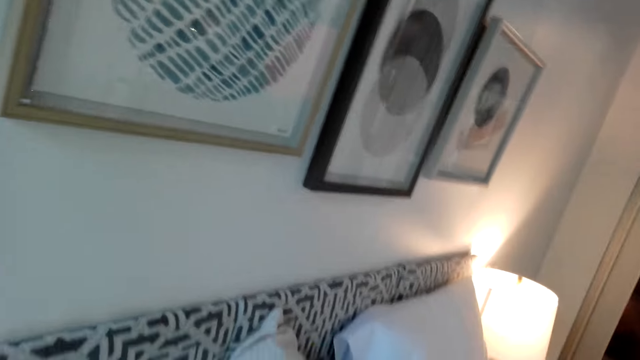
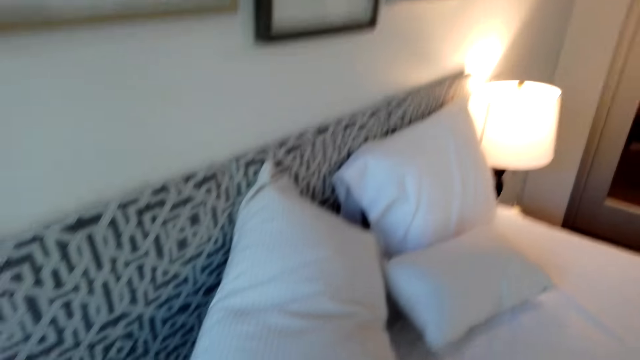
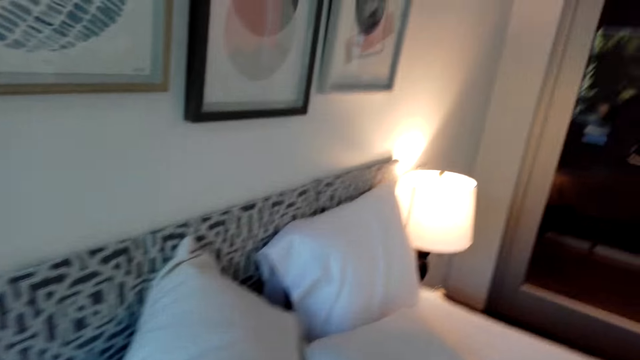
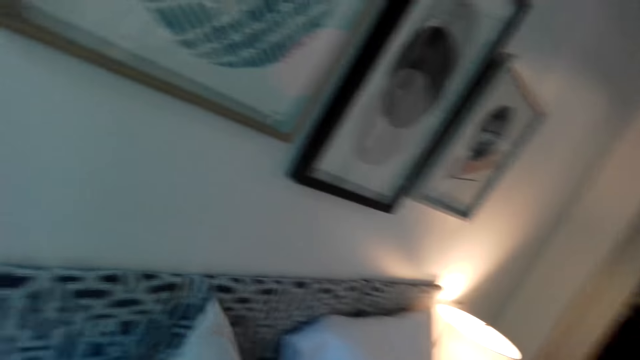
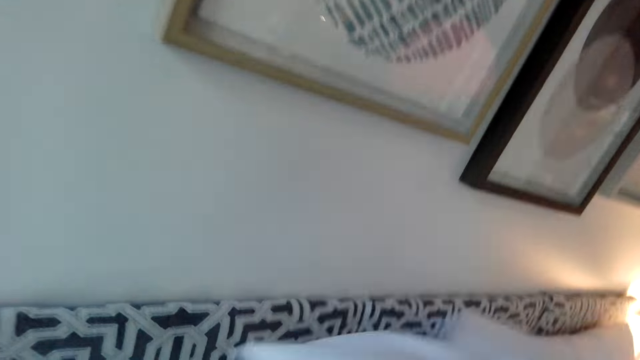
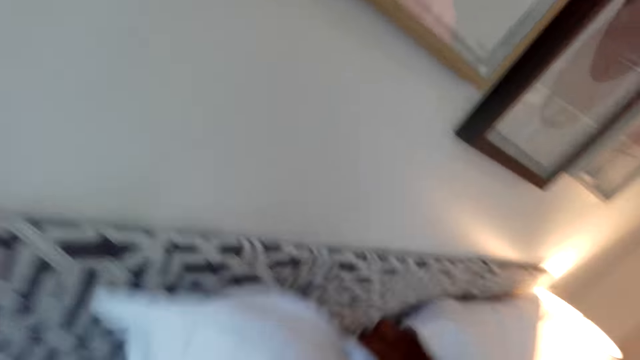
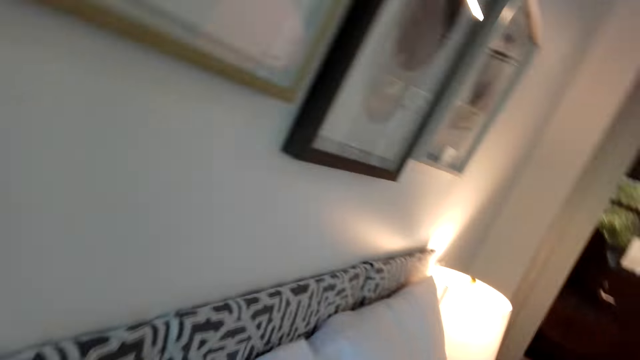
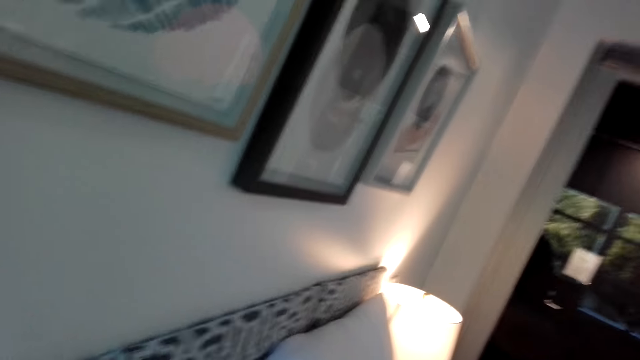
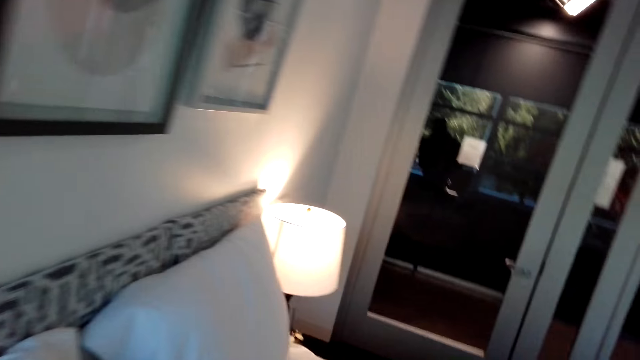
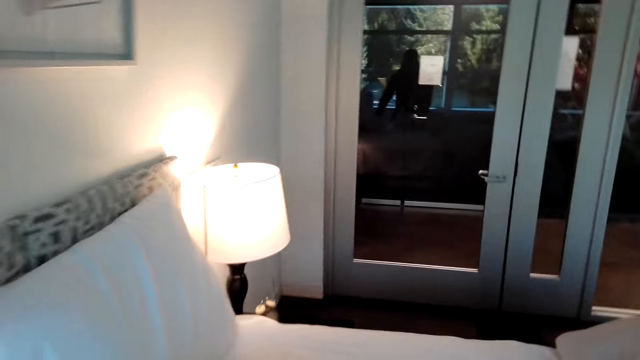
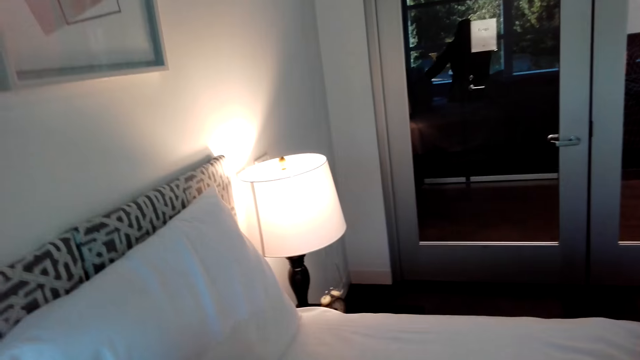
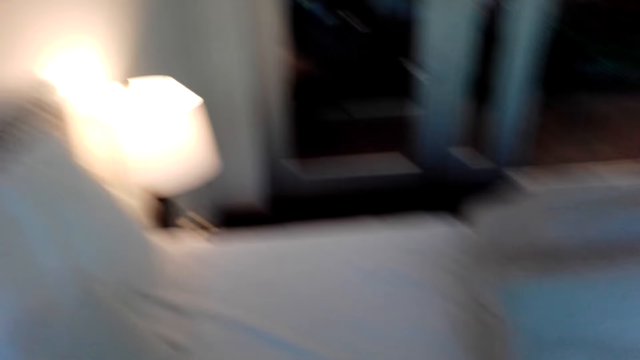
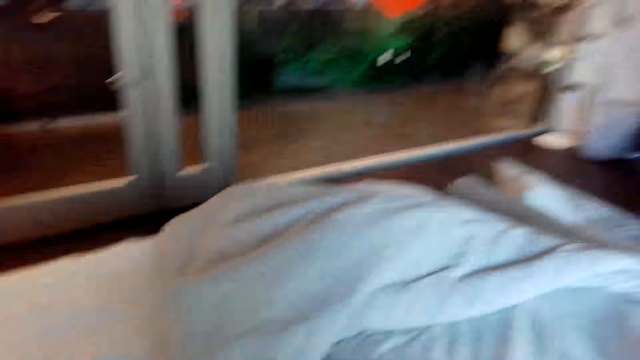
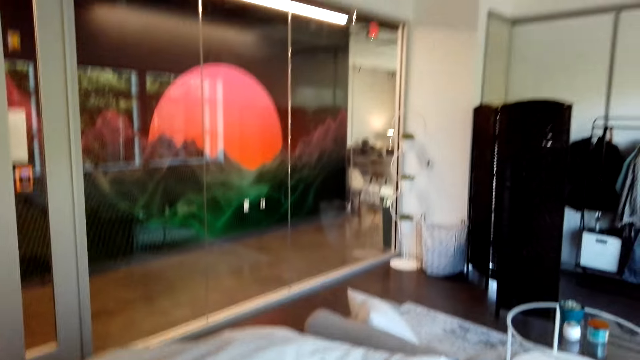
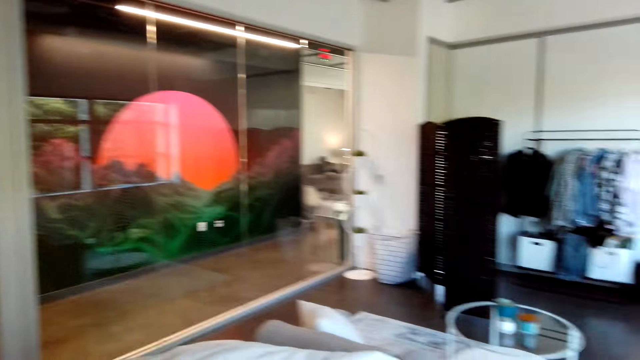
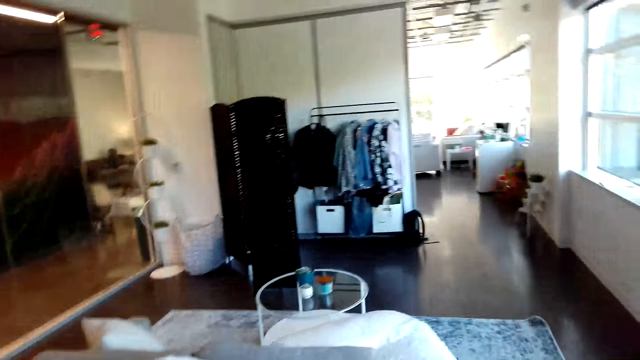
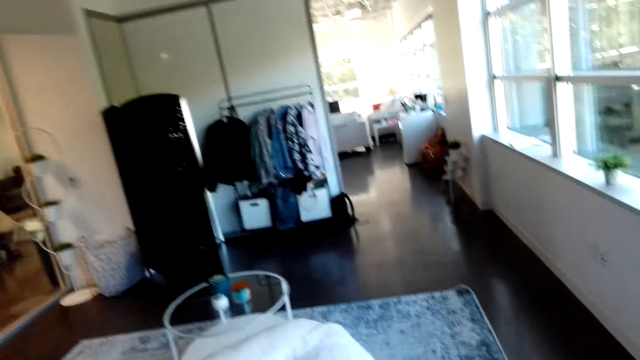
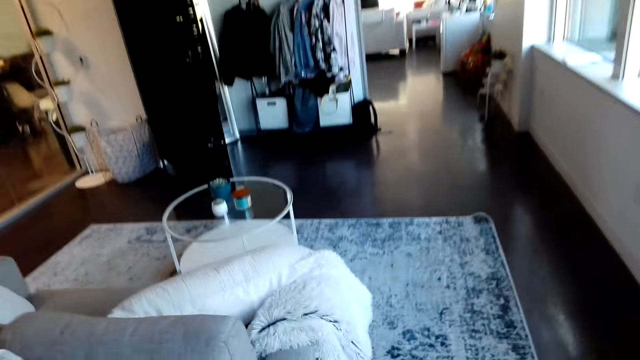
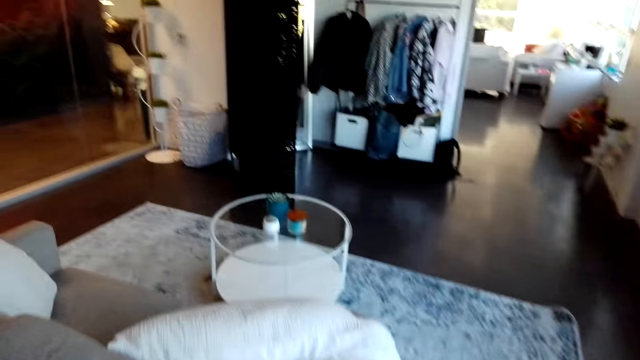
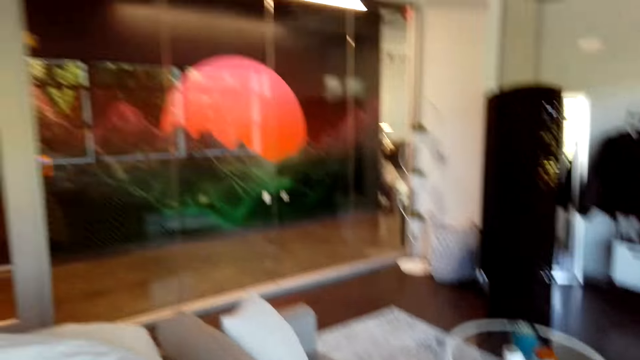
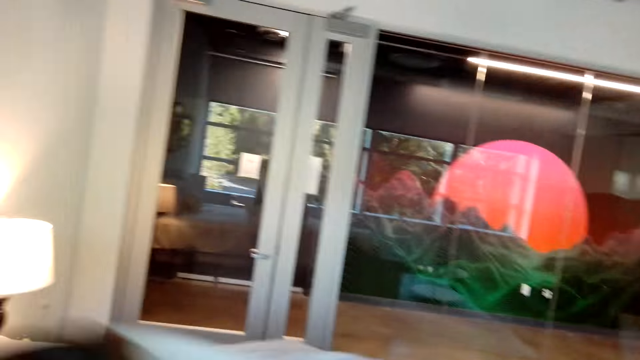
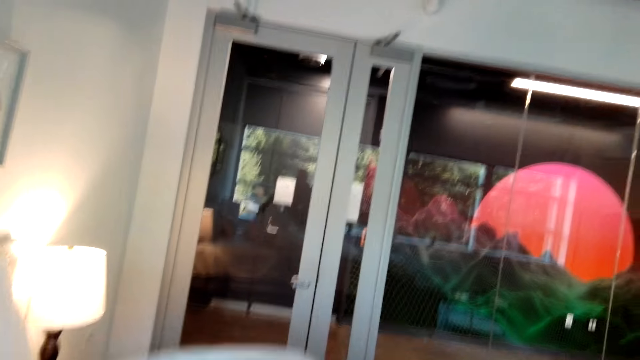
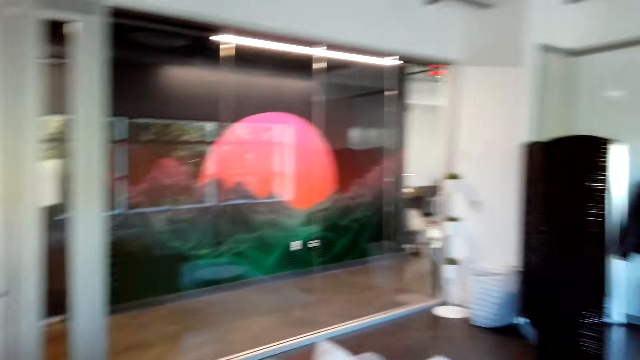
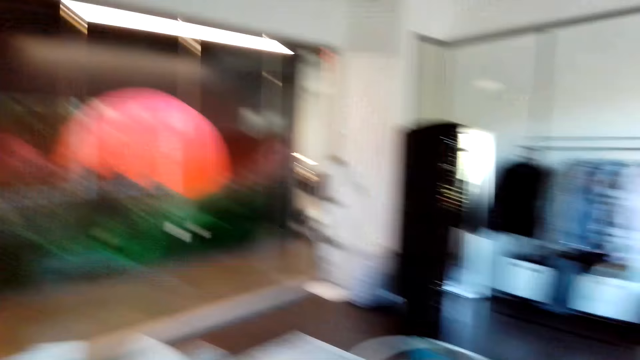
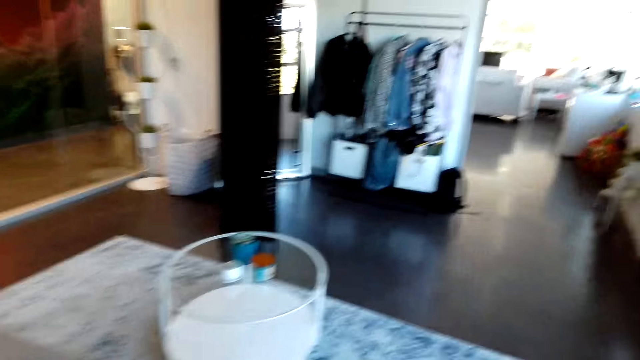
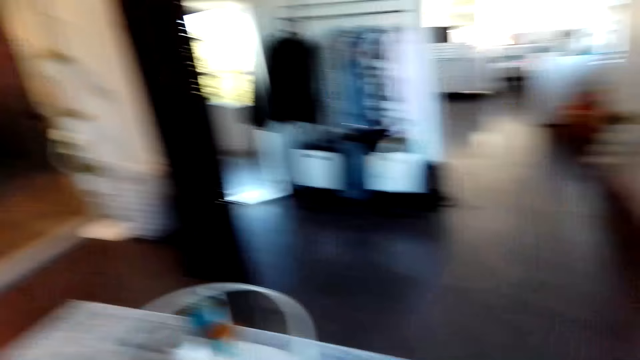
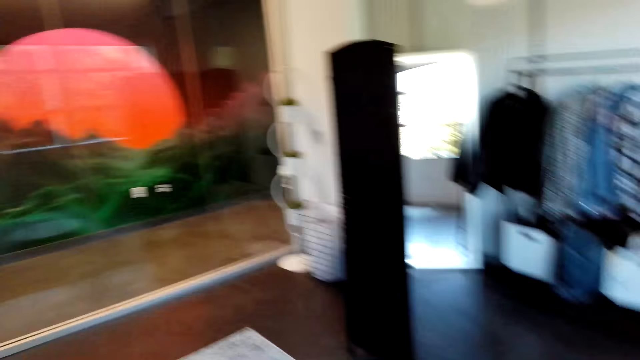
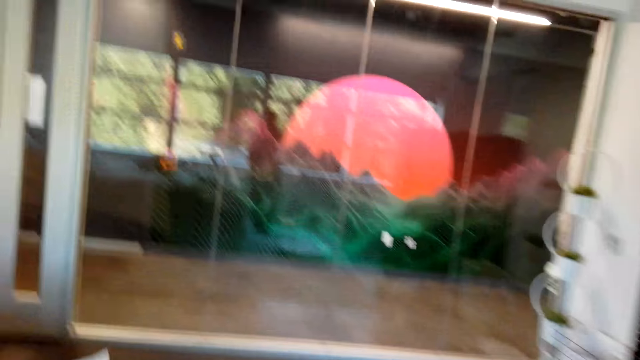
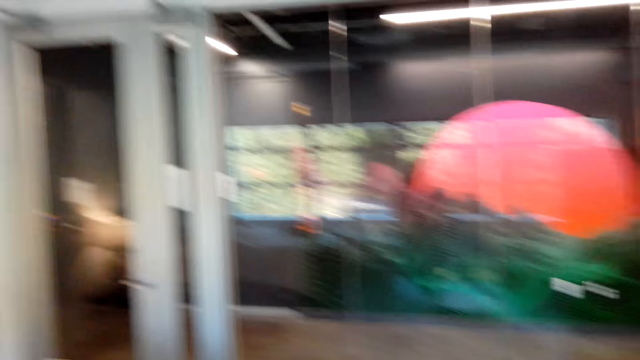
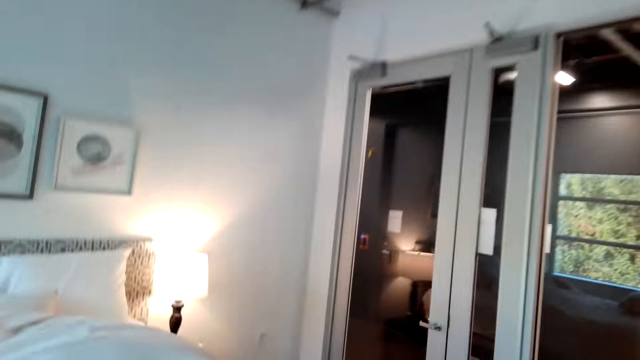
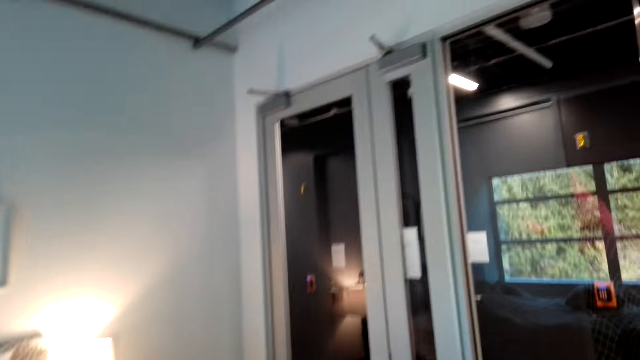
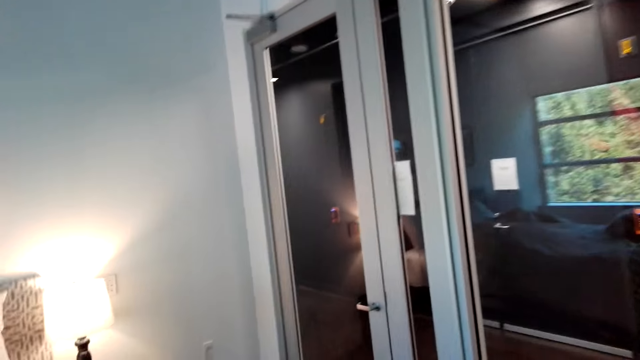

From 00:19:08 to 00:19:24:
The camera wearer puts down a pillow. They move the pillow on the bed. They make the bed.

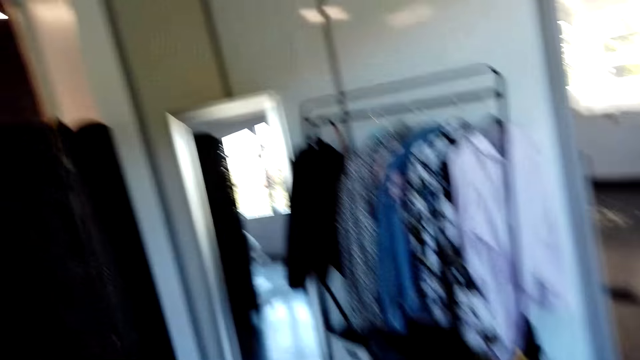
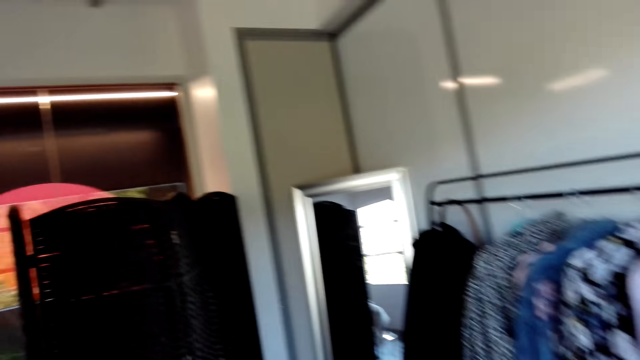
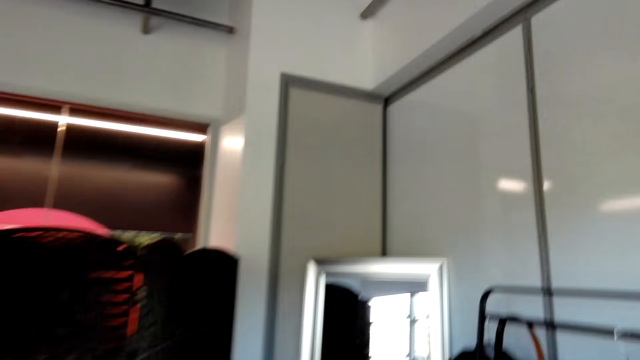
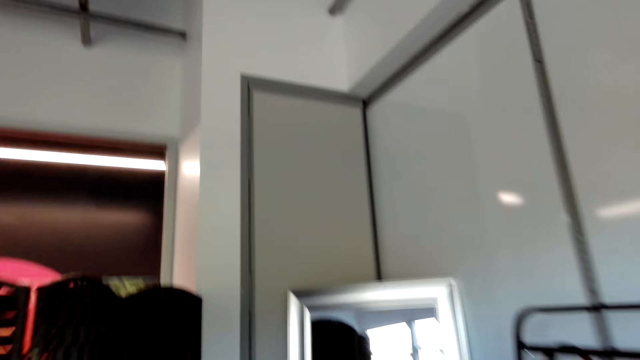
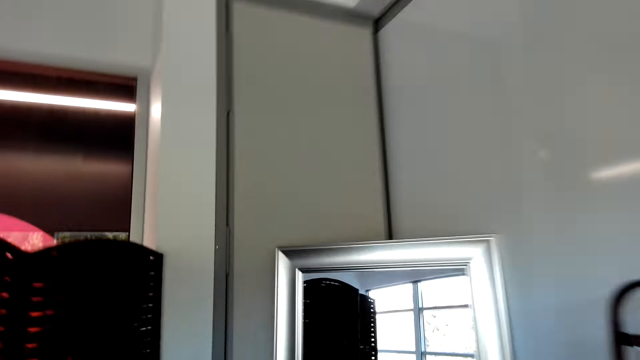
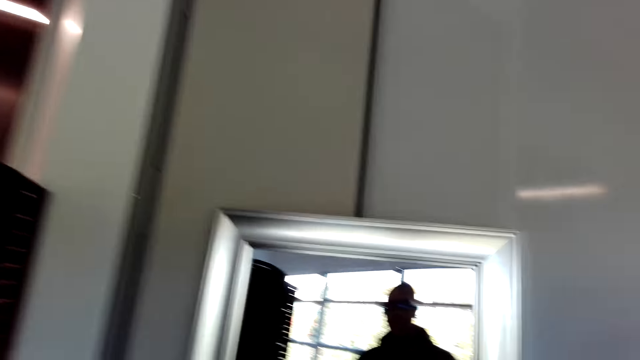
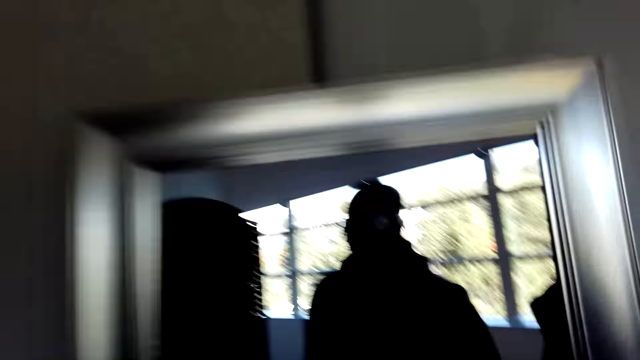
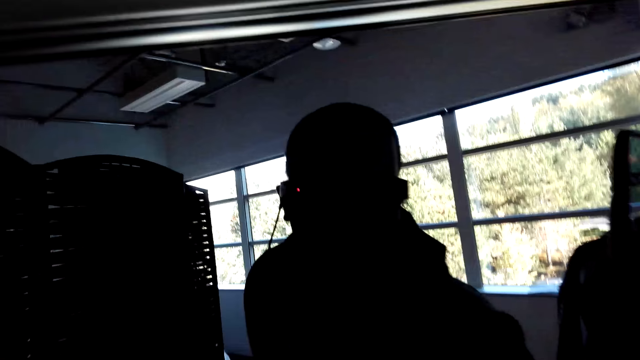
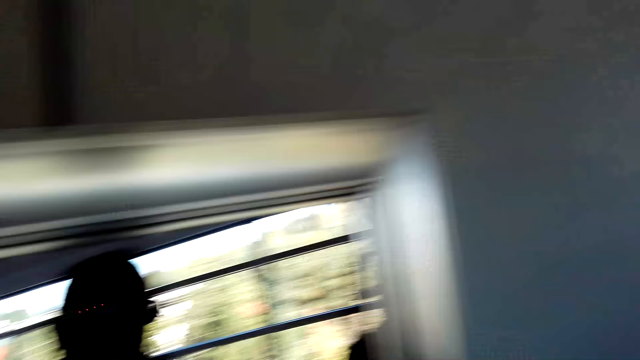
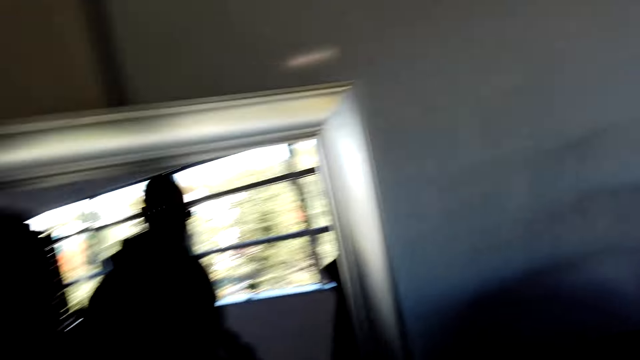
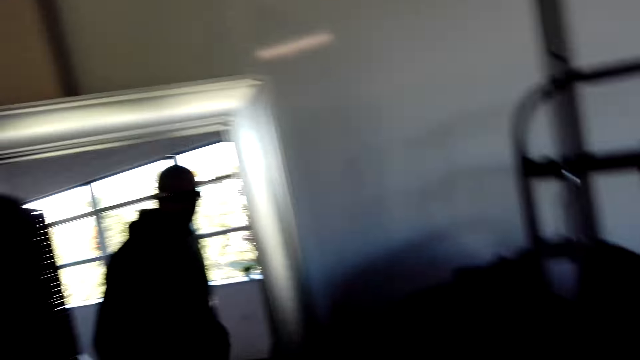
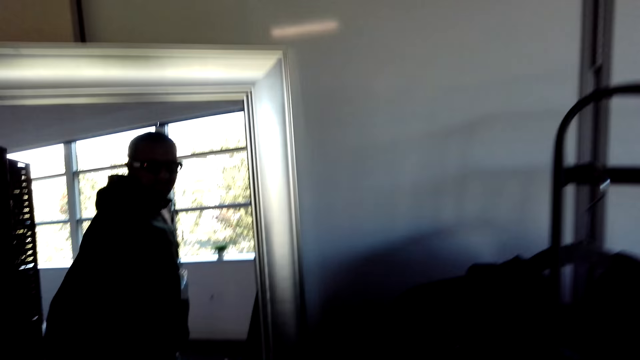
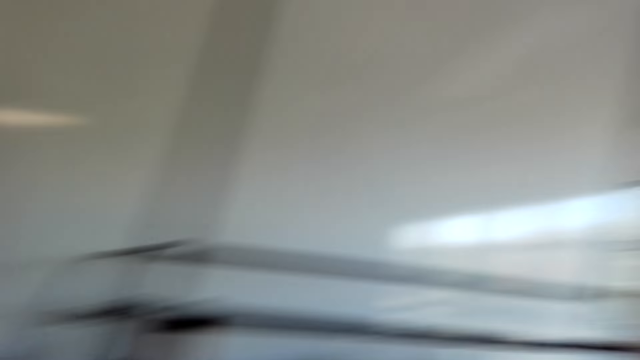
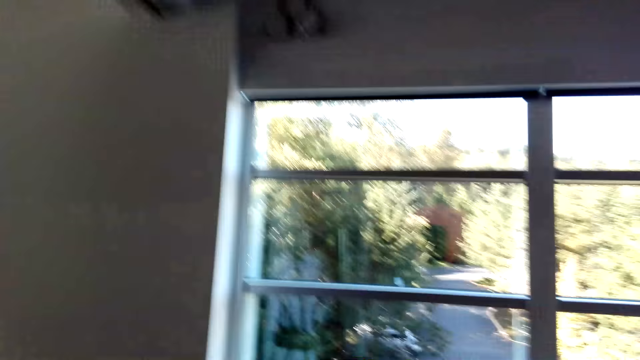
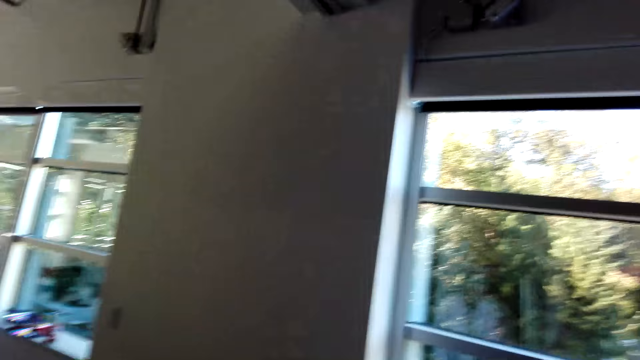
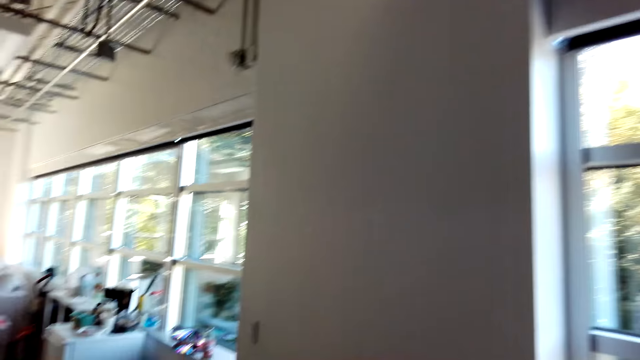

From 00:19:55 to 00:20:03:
The camera wearer walks towards a mirror. They look at the mirror.
